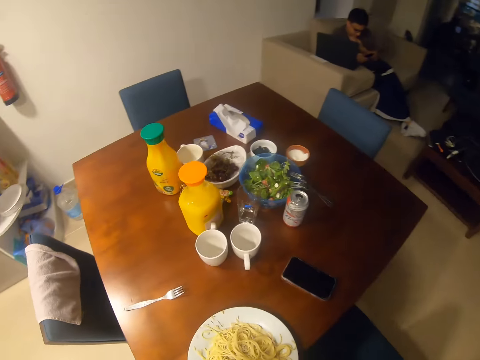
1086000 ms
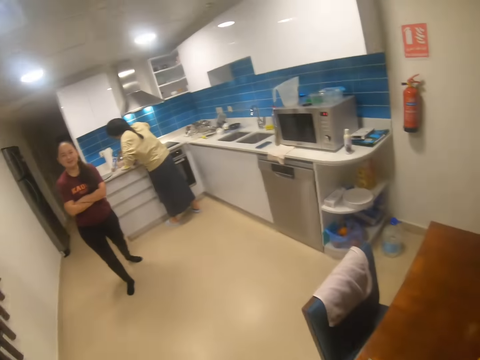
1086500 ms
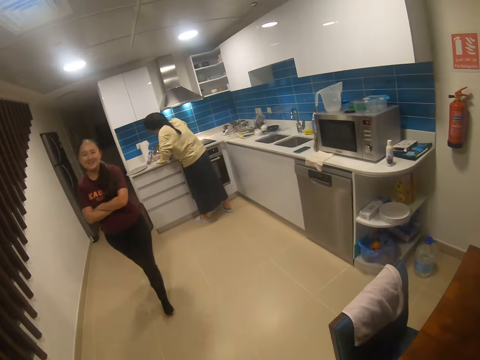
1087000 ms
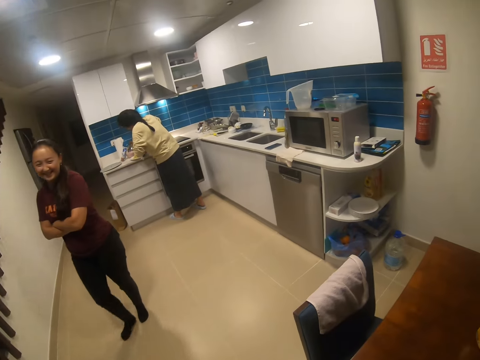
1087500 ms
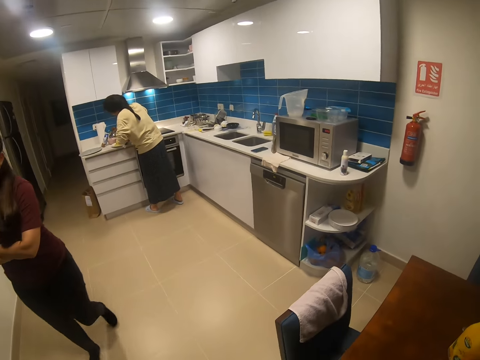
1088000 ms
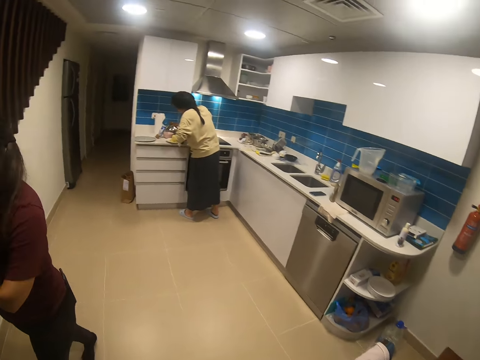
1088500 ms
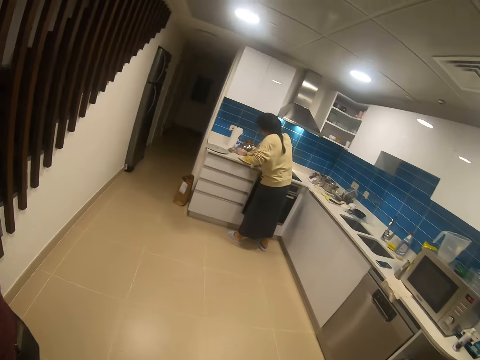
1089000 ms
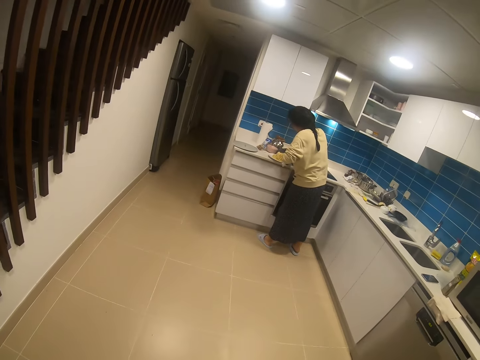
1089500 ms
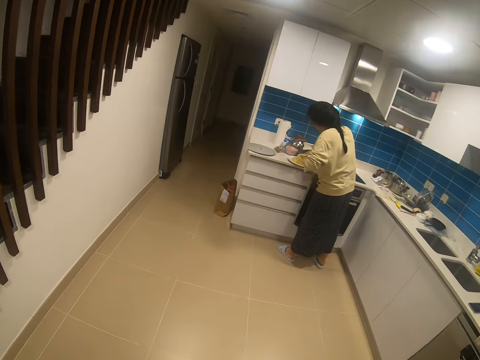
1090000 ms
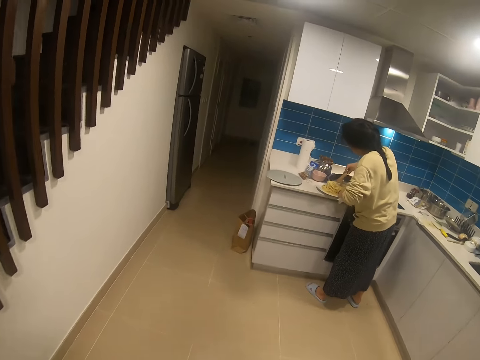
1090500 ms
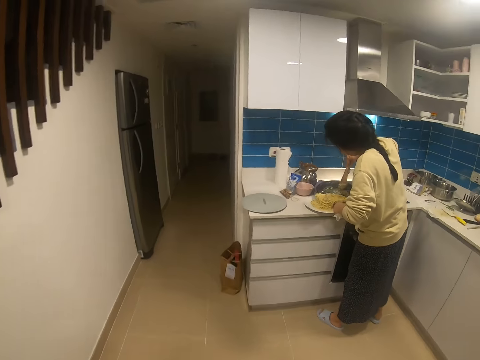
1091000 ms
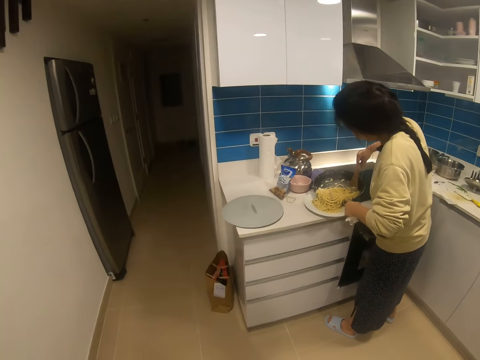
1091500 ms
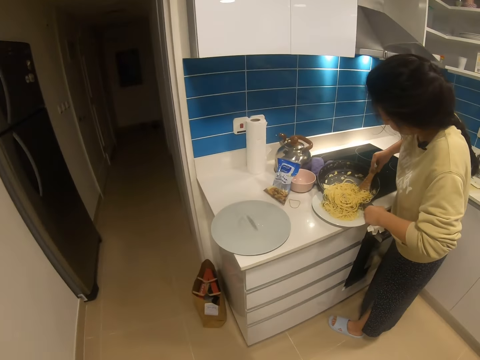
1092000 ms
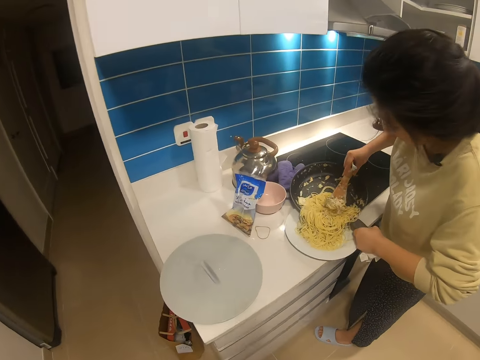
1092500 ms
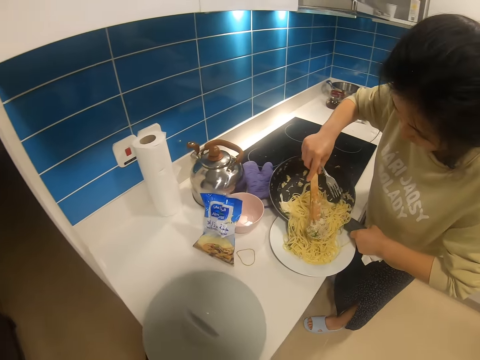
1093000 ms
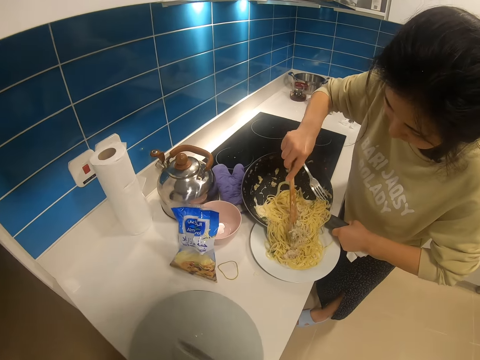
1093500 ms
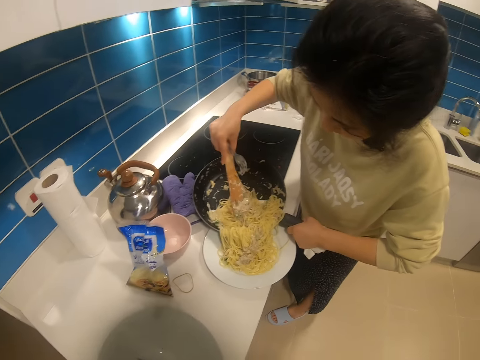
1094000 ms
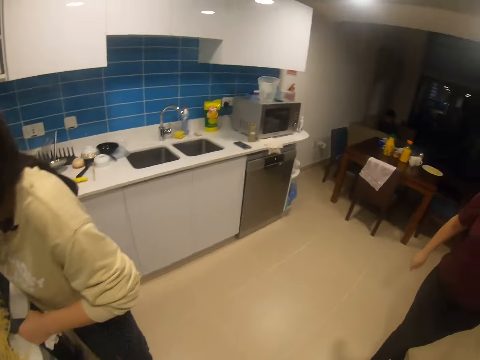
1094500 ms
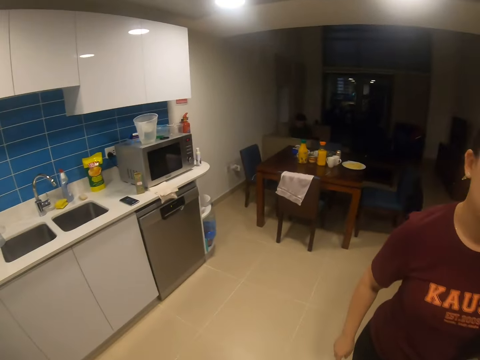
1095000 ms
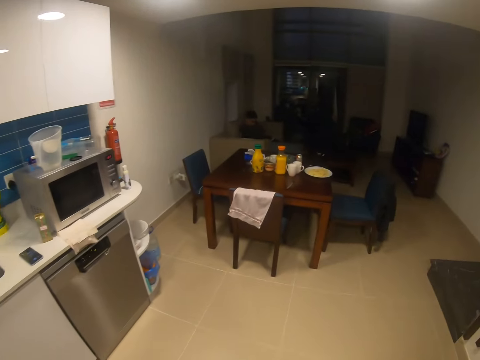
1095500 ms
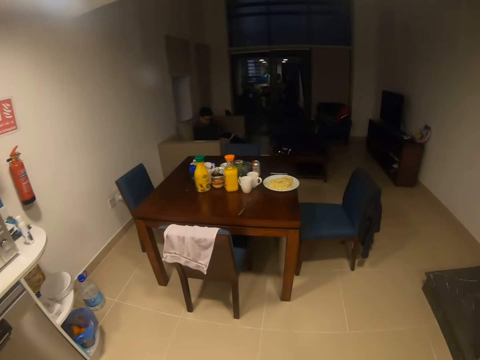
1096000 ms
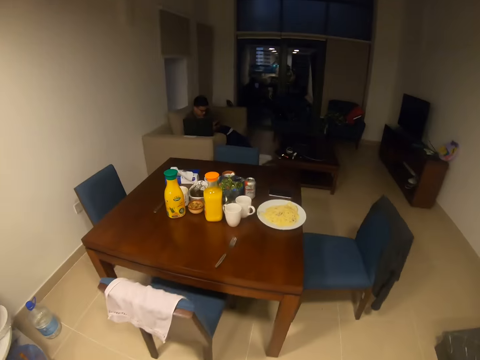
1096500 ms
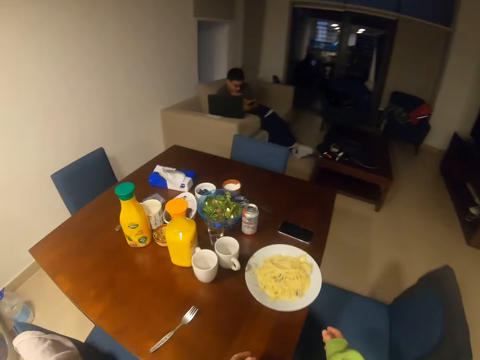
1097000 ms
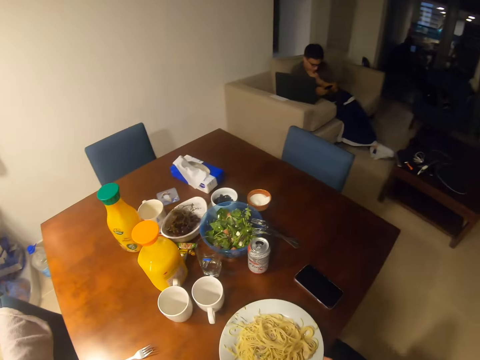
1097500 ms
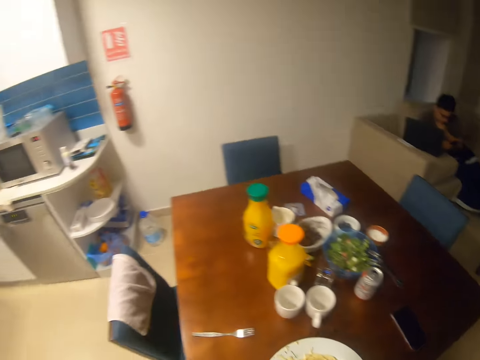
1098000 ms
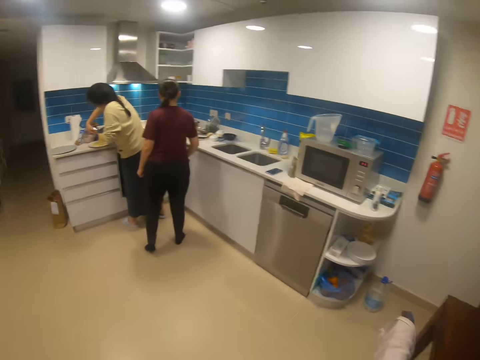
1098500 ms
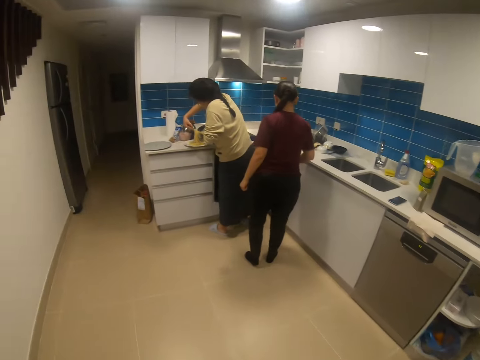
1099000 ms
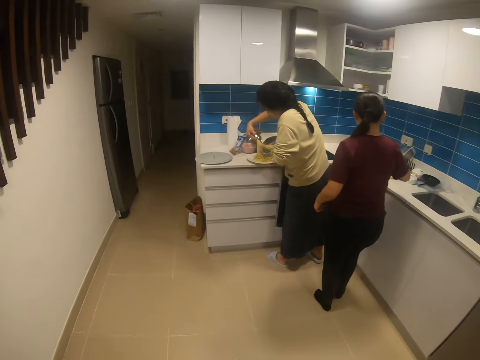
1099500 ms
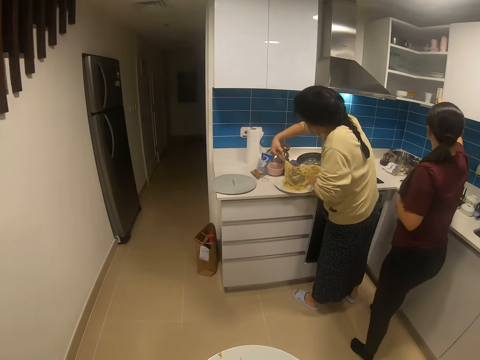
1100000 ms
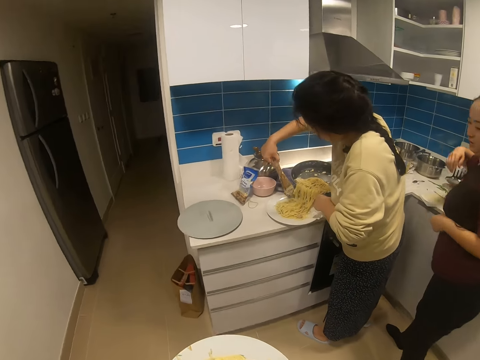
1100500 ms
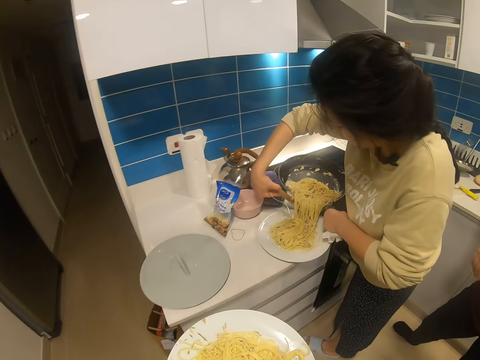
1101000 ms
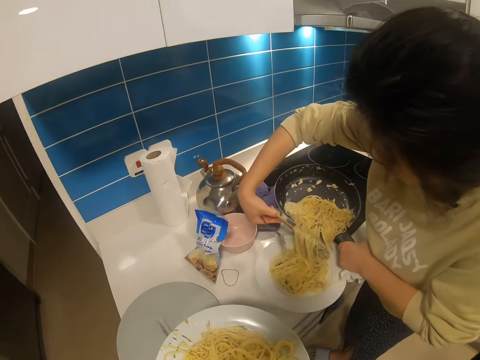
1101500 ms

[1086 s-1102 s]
The camera wearer places the plate on a table. A woman walks towards the camera wearer in the house. The camera wearer walks to the countertop in the house. Another woman pours the spaghetti into a plate with a wooden spoon. The camera wearer looks around the room. The first woman walks towards the camera wearer. The camera wearer walks to the dining table in the house. They pick up the plate and walk in the house.

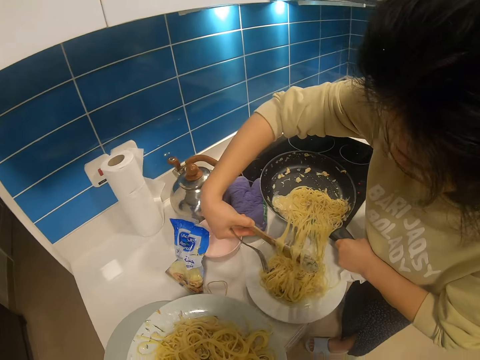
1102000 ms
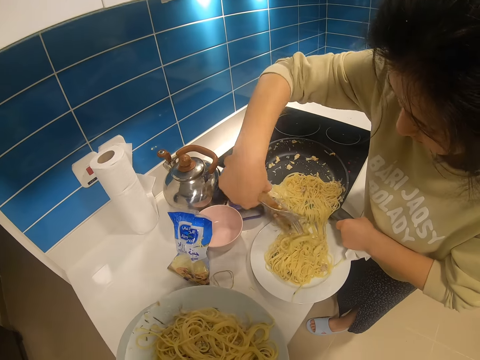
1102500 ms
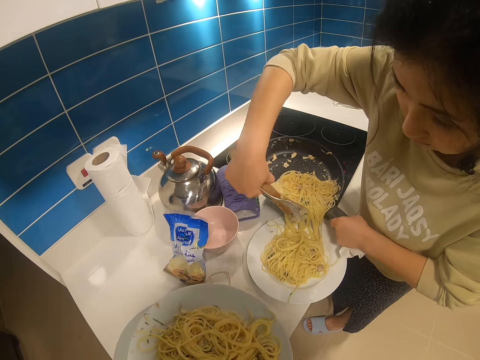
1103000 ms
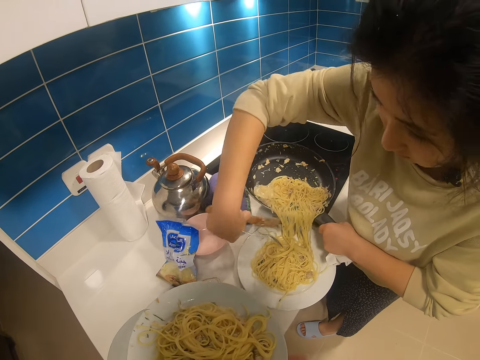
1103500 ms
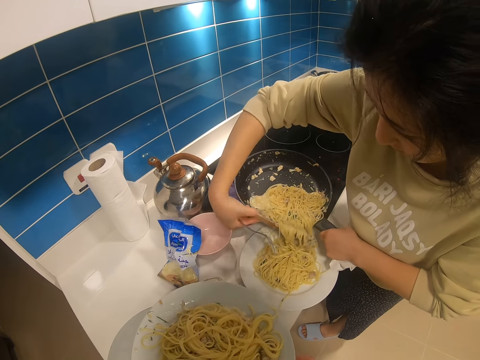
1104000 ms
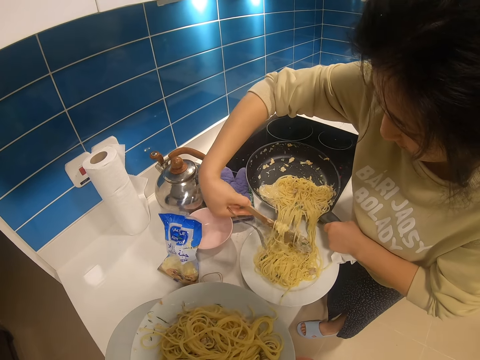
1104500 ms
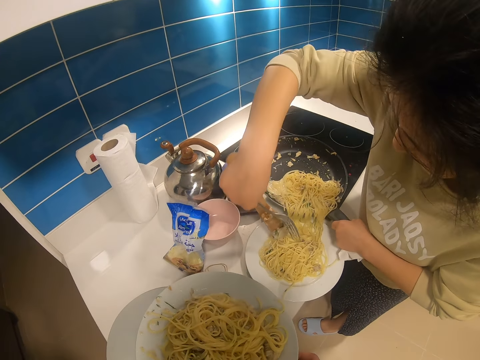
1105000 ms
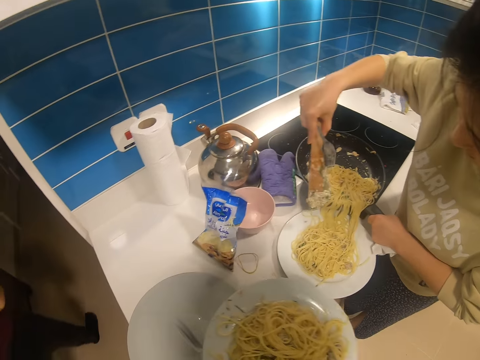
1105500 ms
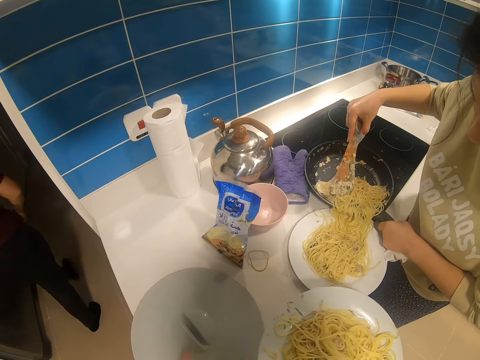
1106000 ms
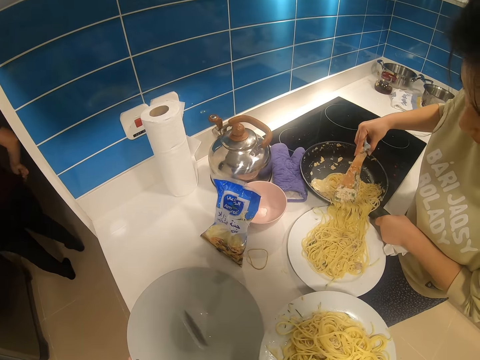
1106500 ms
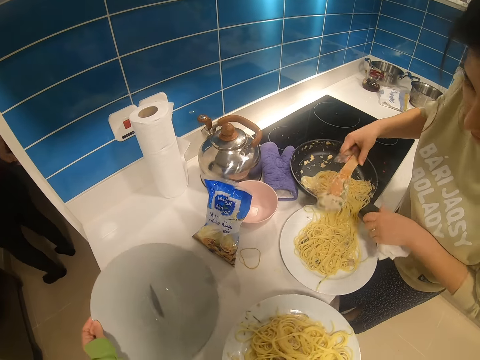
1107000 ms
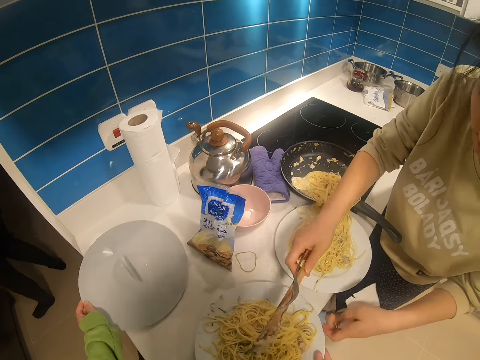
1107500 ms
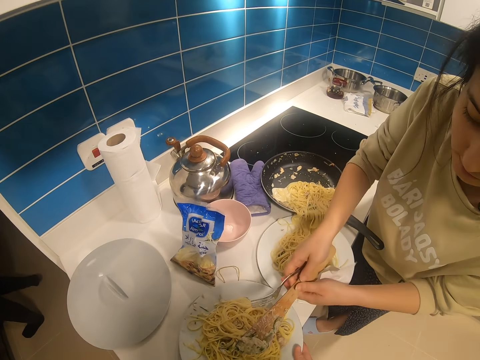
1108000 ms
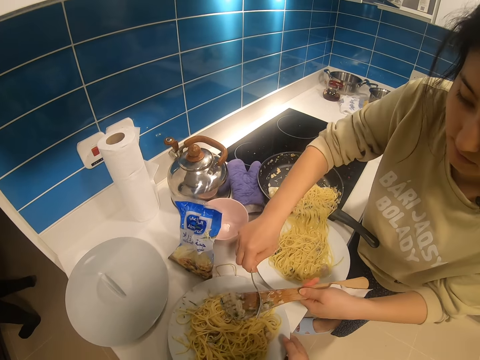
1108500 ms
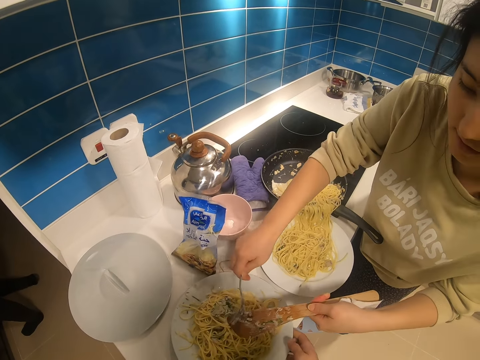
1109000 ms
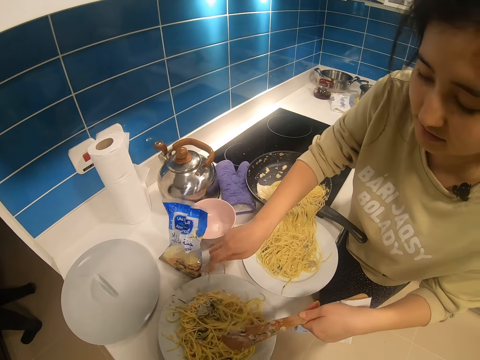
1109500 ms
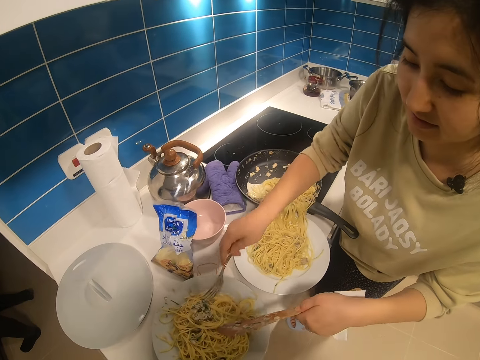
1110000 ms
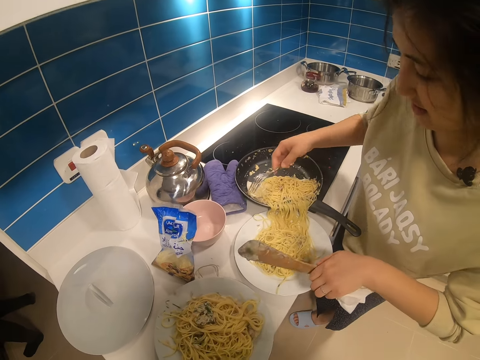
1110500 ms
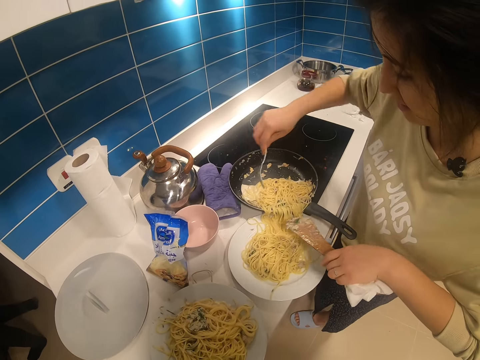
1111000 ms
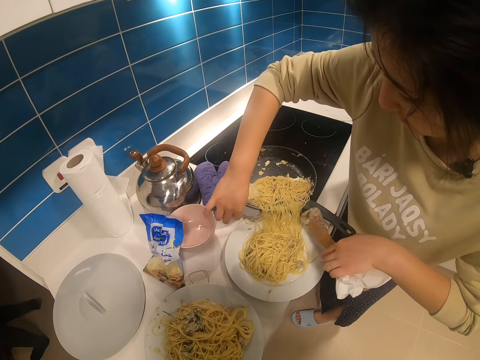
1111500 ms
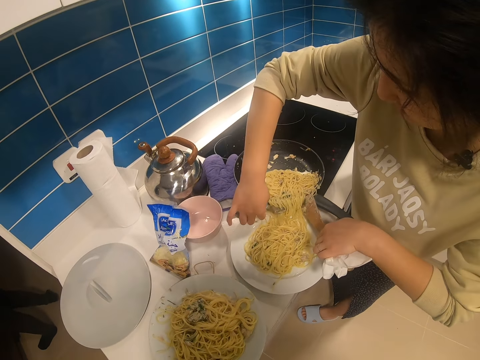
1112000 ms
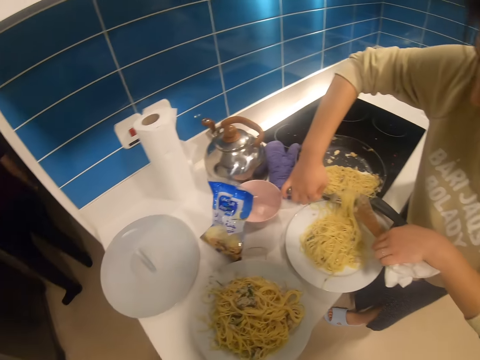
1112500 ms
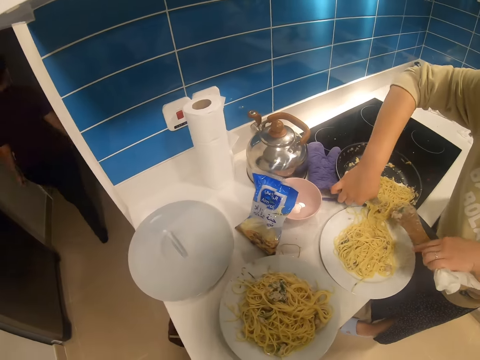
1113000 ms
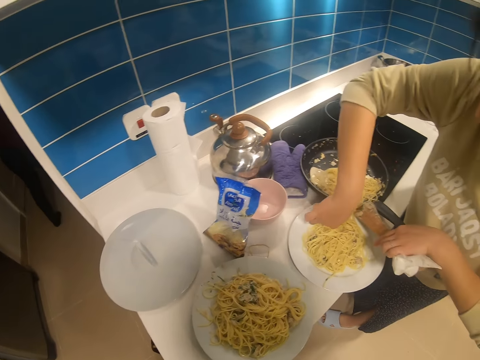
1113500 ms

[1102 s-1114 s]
The camera wearer puts the plate on the kitchen cupboard. A woman puts spaghetti on the plate. The camera wearer places the plate down. They dialogue with the woman. The woman puts spaghetti on the plate and holds the wooden spoon.
